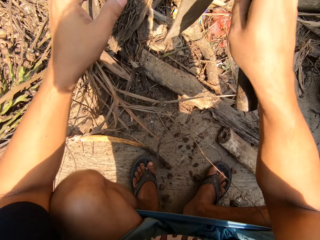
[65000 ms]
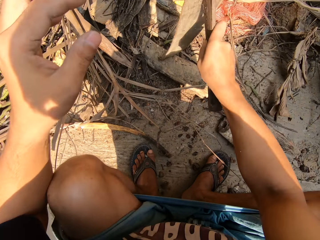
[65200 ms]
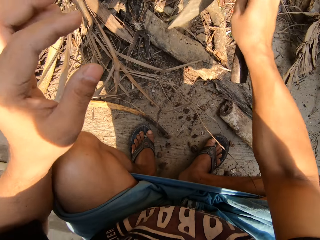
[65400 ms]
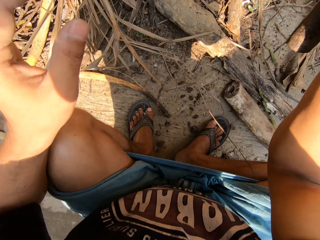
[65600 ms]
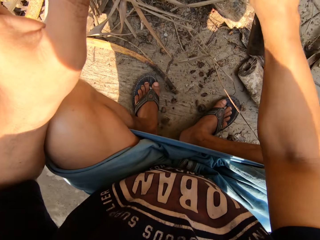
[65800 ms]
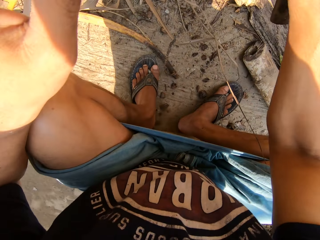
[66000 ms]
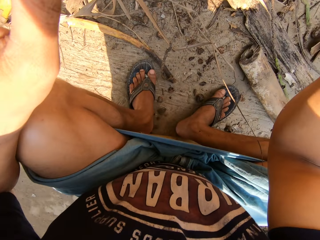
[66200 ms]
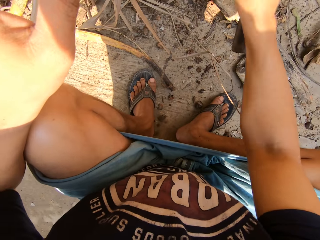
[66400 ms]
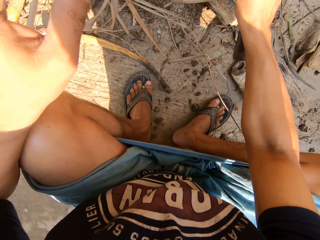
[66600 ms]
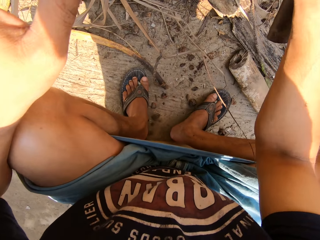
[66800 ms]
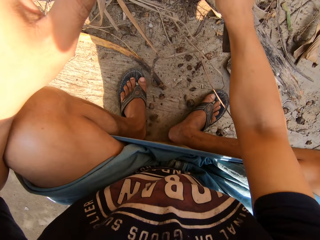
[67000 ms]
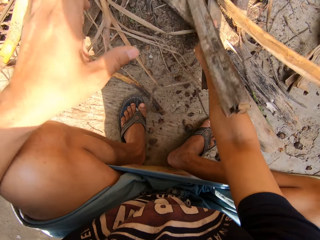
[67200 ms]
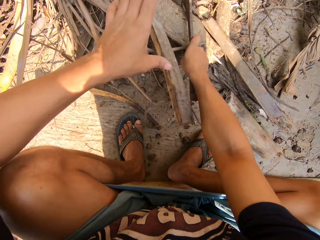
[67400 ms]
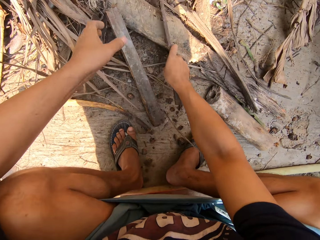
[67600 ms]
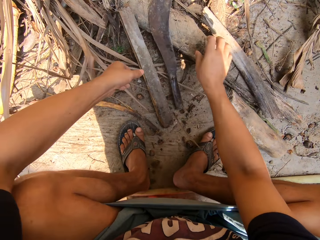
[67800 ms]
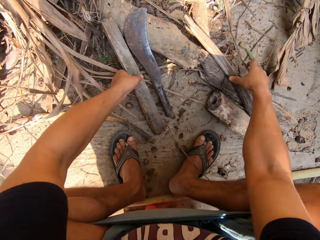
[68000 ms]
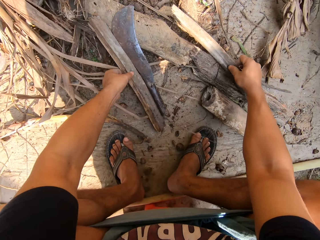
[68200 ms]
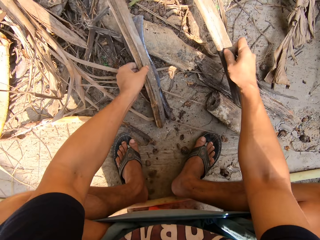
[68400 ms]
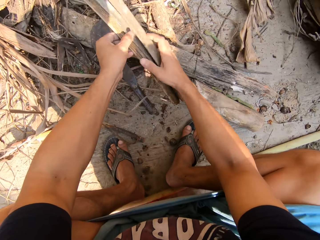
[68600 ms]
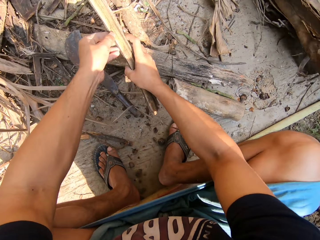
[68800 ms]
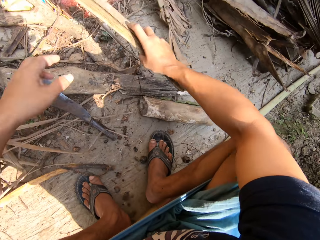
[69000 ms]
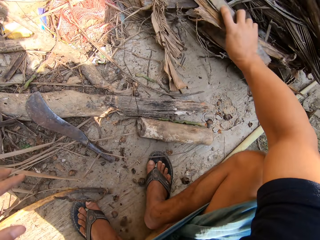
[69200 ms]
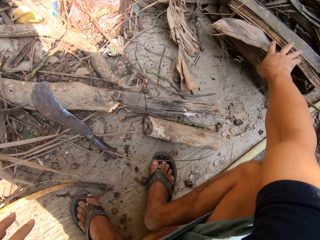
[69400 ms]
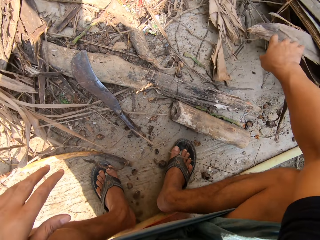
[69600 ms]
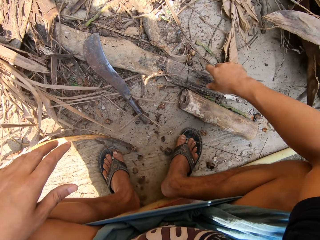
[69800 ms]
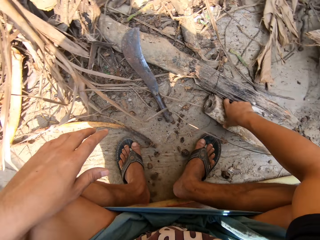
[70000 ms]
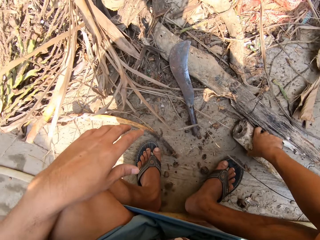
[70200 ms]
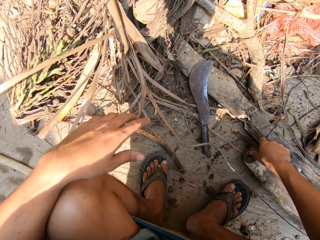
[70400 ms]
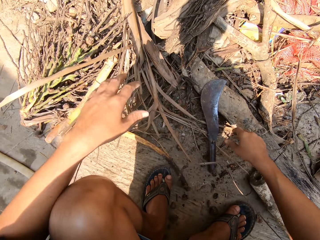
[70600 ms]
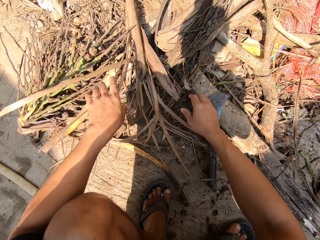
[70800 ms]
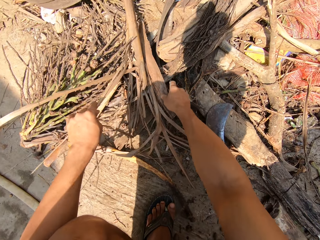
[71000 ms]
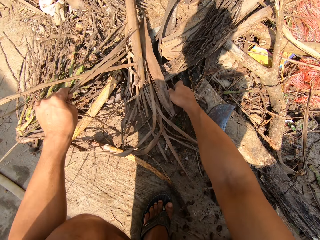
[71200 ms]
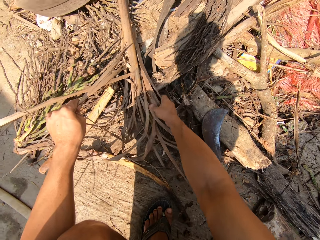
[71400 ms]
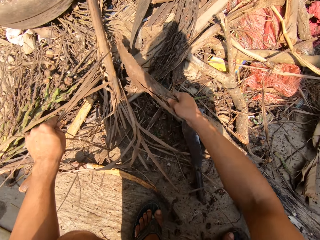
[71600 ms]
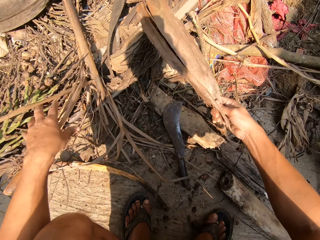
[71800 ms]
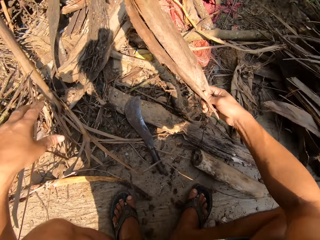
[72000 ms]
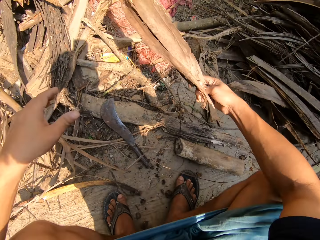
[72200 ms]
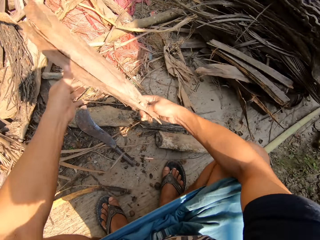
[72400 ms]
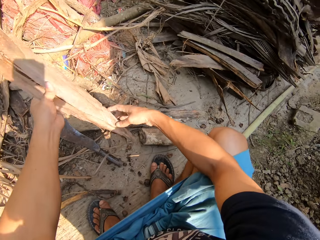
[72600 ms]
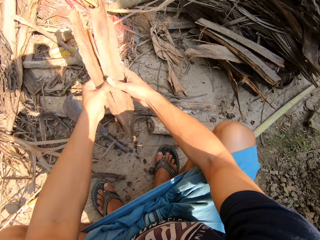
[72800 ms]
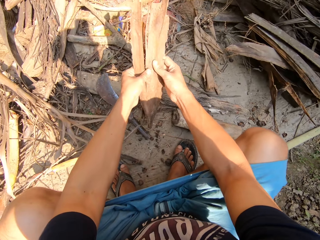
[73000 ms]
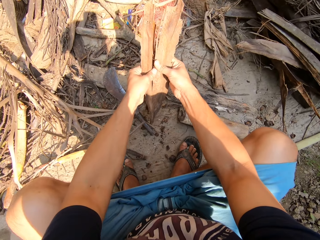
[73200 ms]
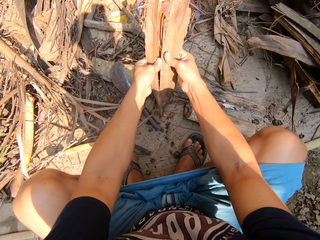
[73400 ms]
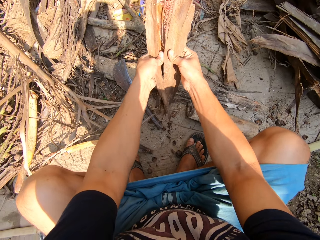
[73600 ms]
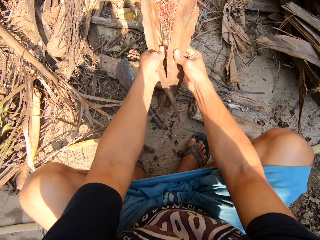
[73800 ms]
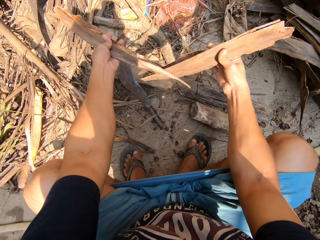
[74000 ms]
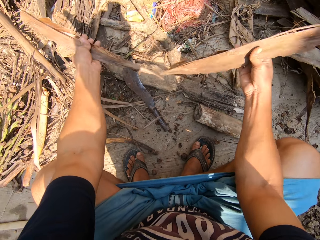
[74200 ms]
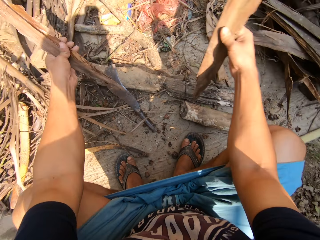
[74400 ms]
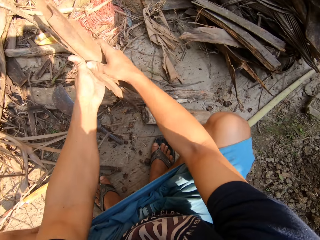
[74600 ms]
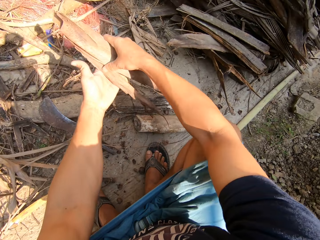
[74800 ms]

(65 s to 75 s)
The camera wearer puts the knife down. He picks up the leaf sheaths. He puts the dried plants in the pile of dry plants with his right hand. He picks up the dried plant or leaf sheath with his right hand. He pulls apart the dried plant with both hands. He cuts the leaf sheath.

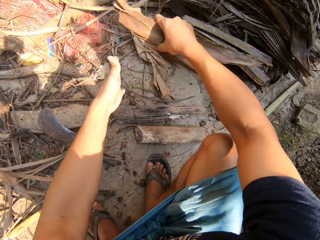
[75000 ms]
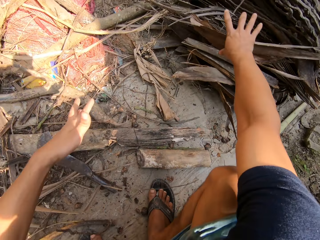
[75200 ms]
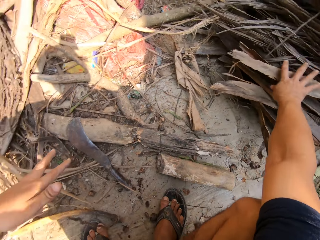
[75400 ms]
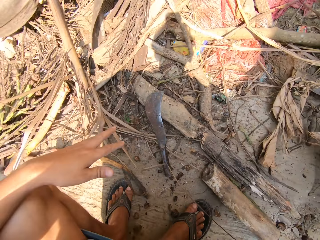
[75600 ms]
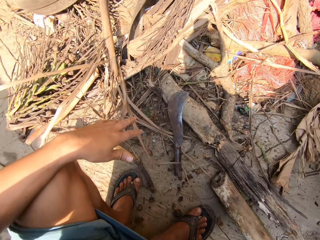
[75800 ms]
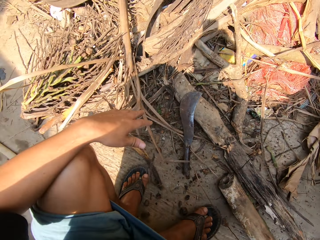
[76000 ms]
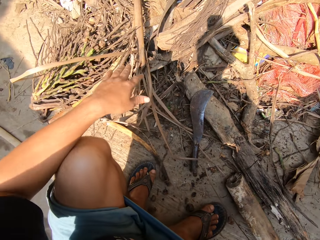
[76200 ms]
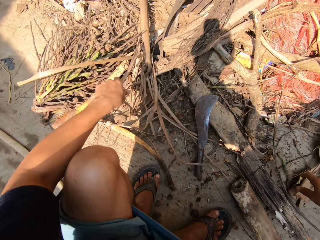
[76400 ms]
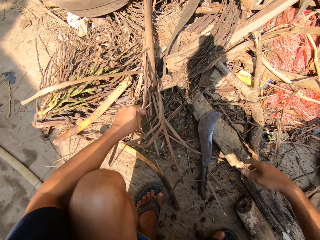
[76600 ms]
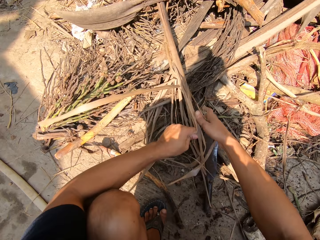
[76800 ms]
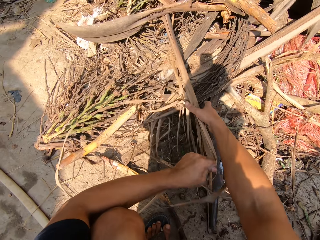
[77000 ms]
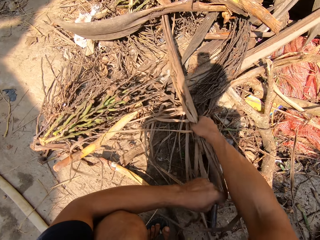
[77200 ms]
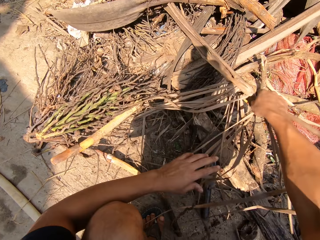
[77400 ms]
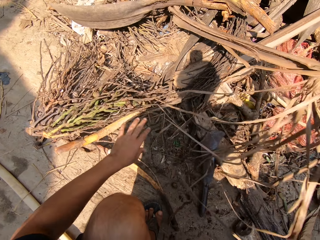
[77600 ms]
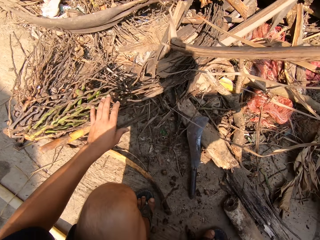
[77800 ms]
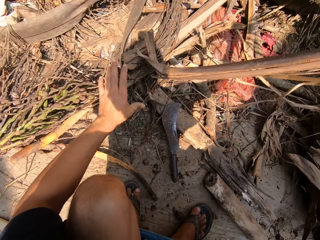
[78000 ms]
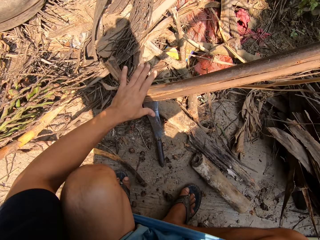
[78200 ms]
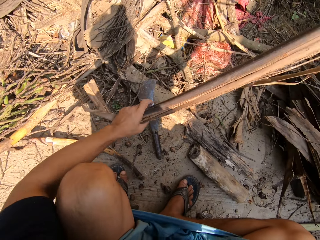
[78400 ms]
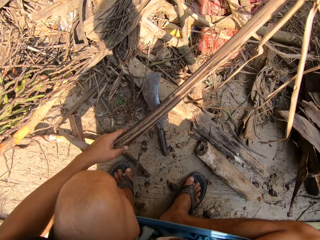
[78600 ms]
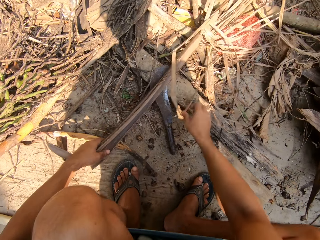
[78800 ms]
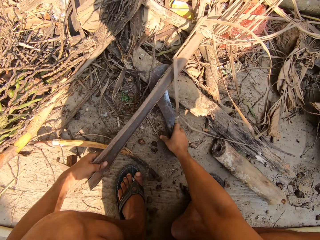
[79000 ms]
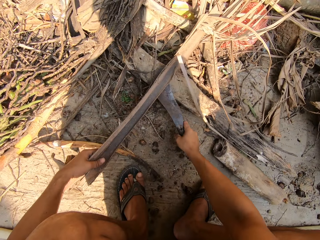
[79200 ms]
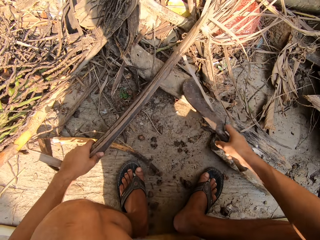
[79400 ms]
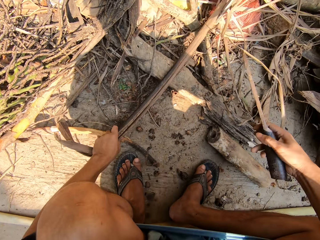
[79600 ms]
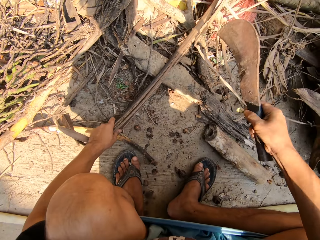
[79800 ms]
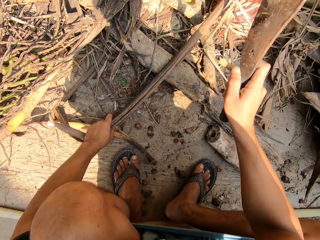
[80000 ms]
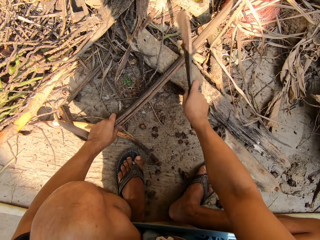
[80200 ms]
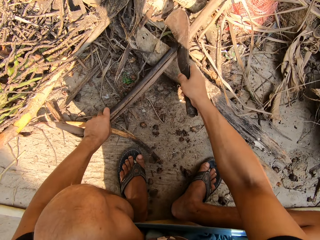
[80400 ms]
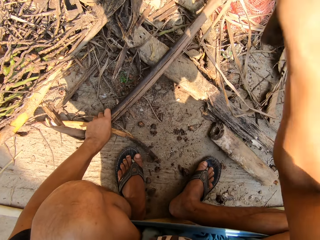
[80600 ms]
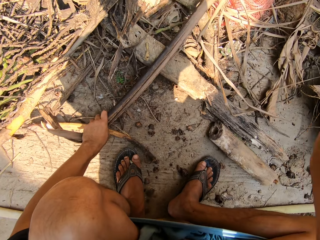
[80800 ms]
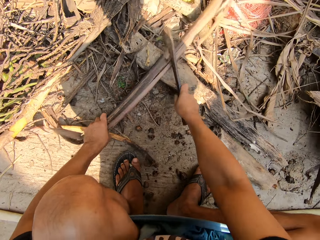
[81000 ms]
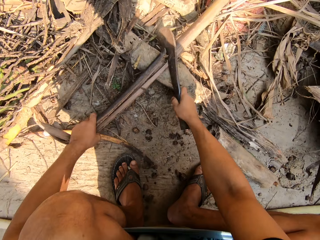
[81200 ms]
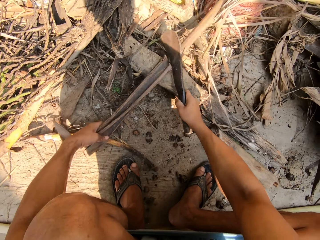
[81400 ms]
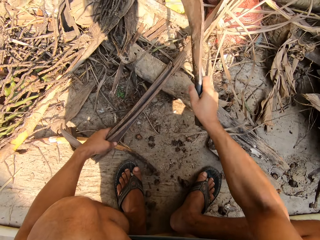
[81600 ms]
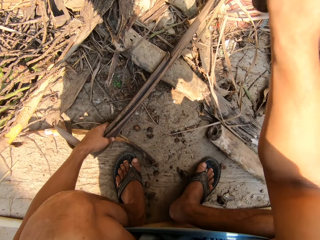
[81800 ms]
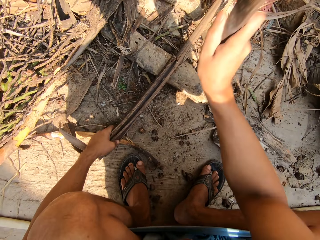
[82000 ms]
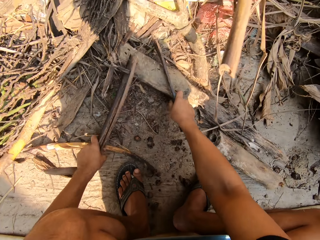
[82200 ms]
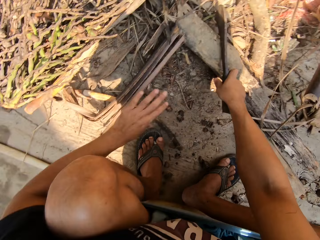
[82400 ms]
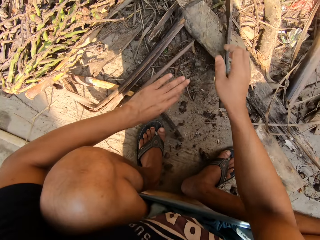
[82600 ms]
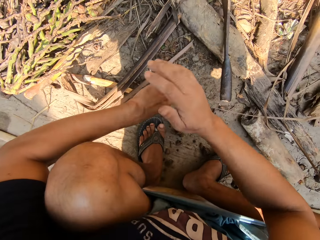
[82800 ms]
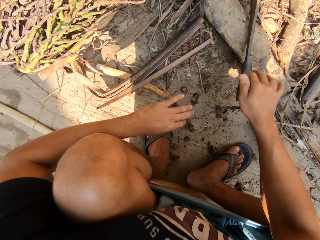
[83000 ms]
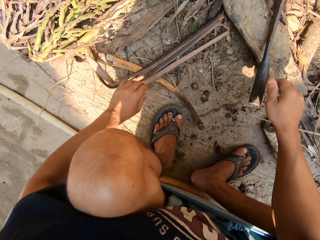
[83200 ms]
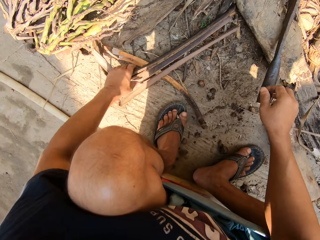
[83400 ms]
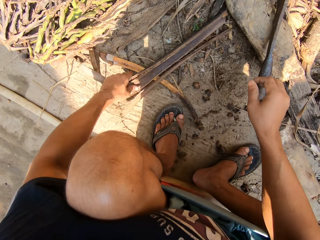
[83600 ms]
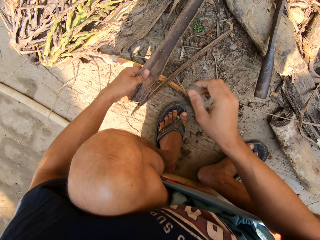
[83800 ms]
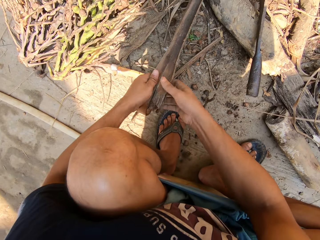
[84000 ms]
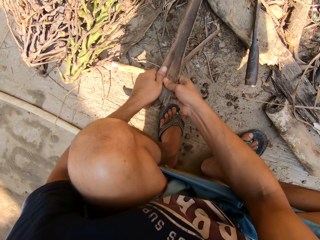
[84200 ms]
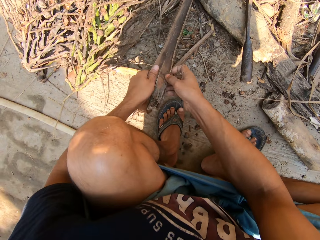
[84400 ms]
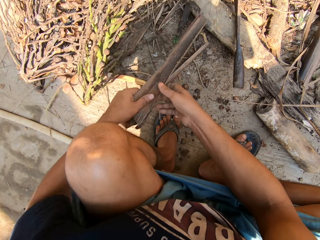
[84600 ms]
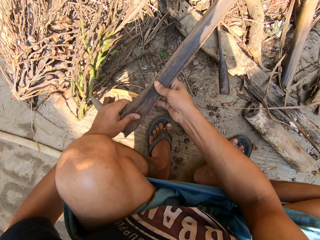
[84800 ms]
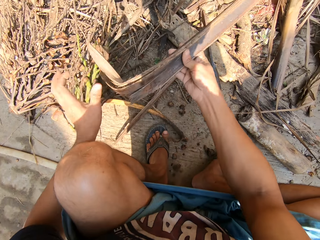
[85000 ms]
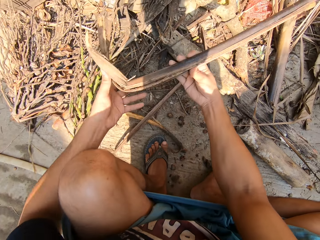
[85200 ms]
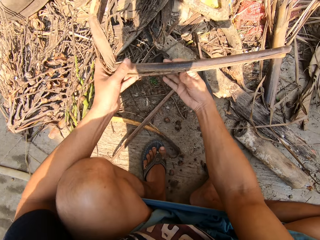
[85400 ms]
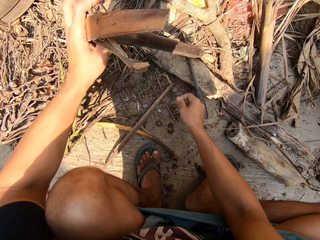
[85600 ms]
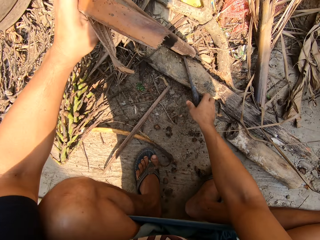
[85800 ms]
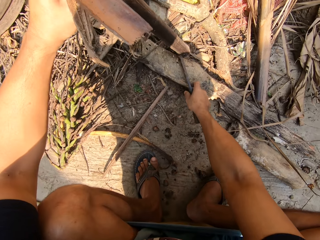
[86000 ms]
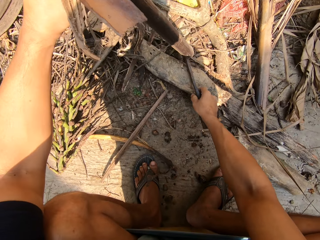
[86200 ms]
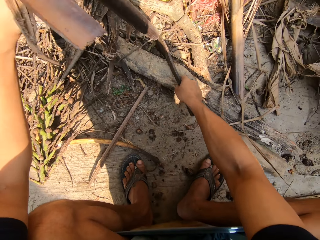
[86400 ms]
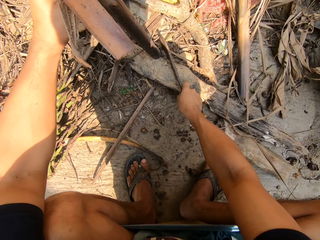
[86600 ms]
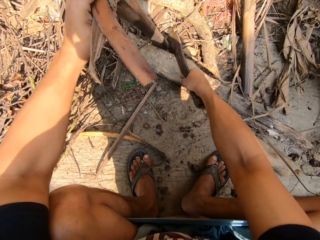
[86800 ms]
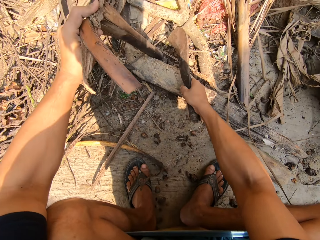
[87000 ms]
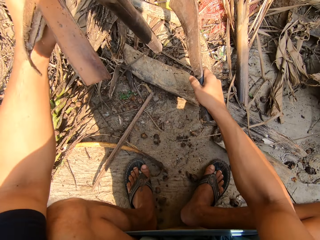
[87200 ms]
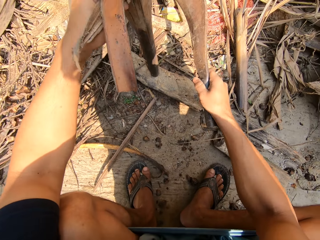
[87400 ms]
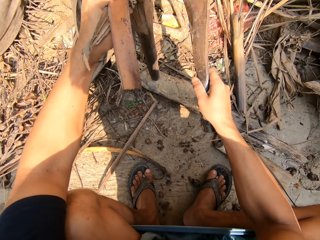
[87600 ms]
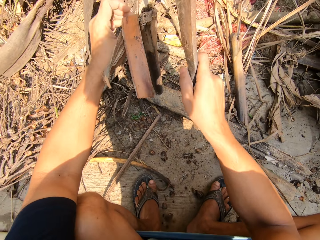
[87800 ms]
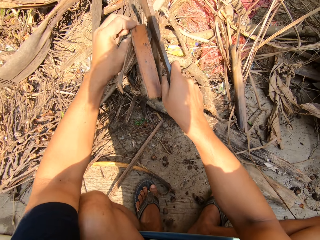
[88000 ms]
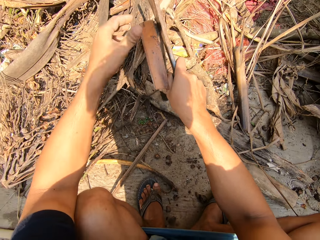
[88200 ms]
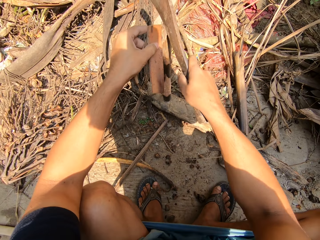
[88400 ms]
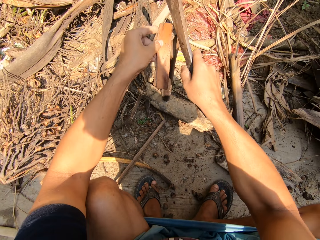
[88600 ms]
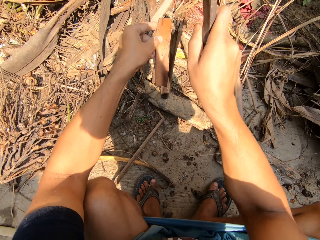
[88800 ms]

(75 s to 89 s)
The camera wearer puts the dried plants in the pile of dry plants with his right hand. He picks up the leaf sheath. He pulls the dried plant towards himself with both hands. He picks up the machete or knife on the floor with his right hand. He cuts the dried plant in his left hand with the machete in his right hand. He puts the knife down. He picks up the leaf sheath. He picks up the knife.
